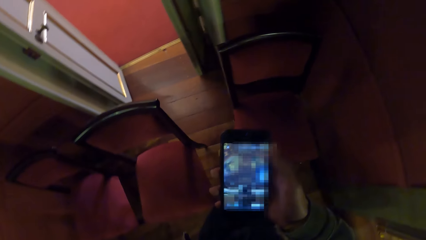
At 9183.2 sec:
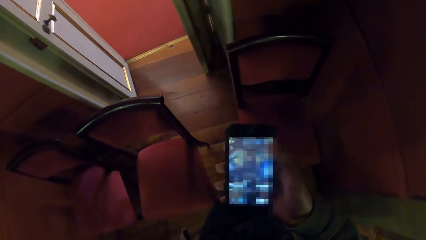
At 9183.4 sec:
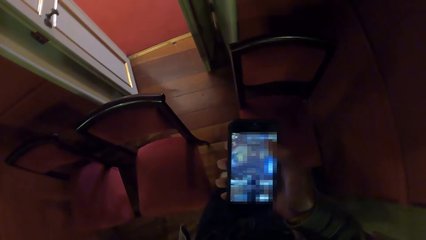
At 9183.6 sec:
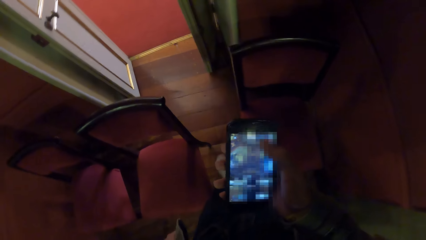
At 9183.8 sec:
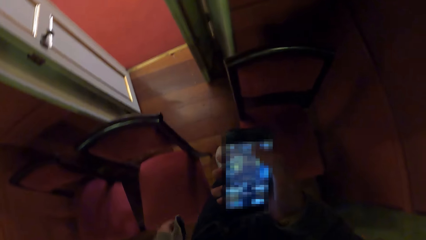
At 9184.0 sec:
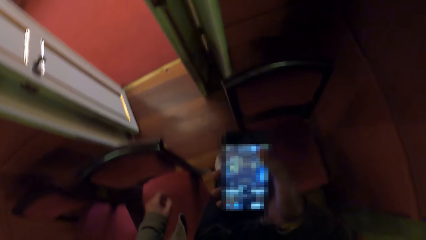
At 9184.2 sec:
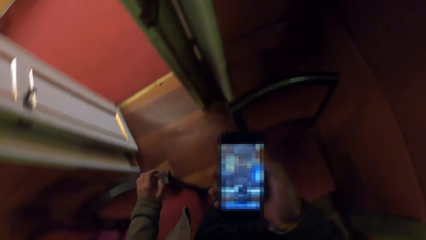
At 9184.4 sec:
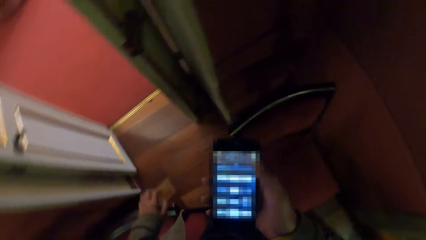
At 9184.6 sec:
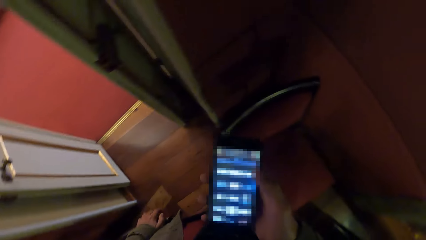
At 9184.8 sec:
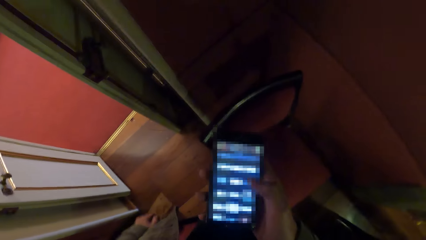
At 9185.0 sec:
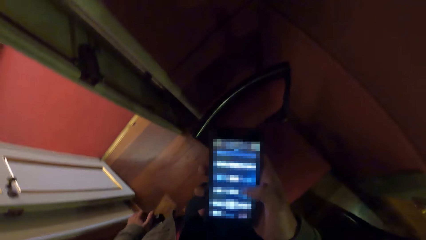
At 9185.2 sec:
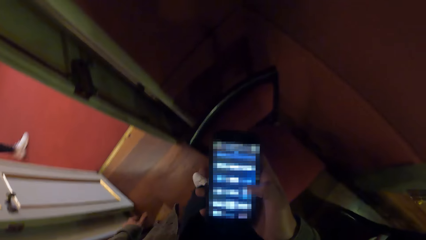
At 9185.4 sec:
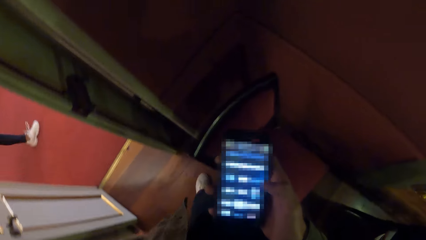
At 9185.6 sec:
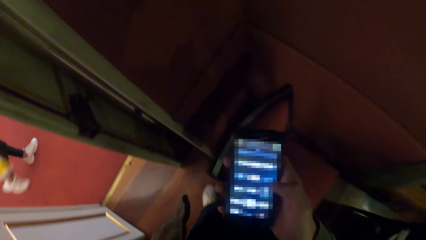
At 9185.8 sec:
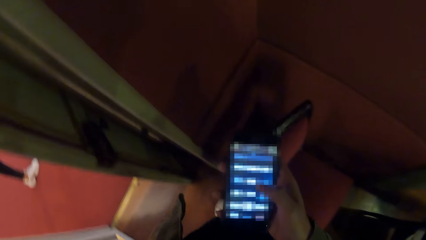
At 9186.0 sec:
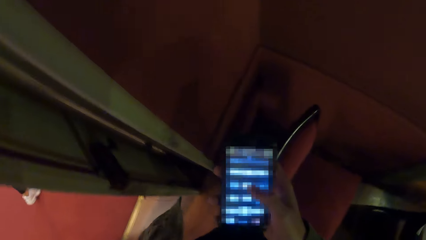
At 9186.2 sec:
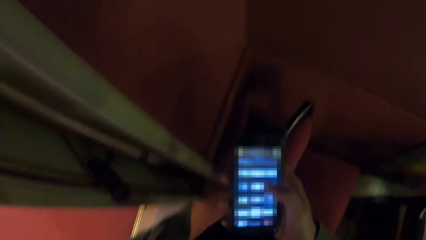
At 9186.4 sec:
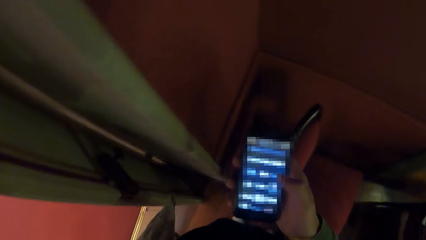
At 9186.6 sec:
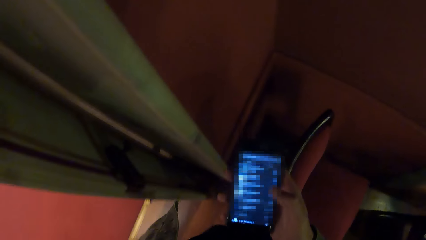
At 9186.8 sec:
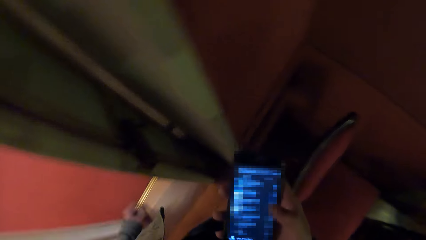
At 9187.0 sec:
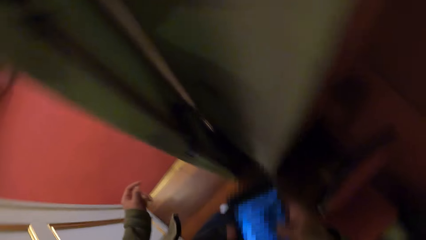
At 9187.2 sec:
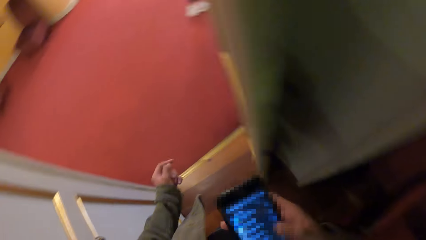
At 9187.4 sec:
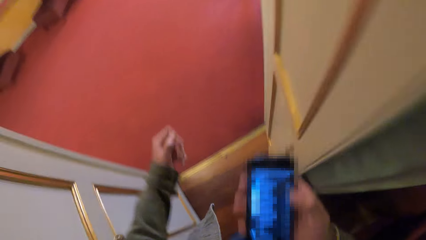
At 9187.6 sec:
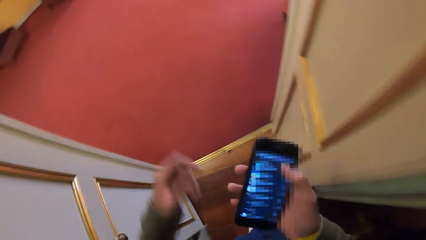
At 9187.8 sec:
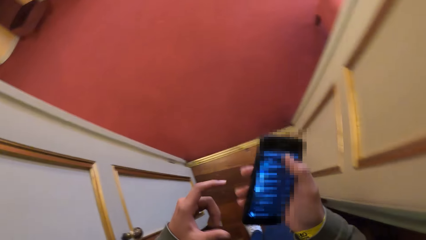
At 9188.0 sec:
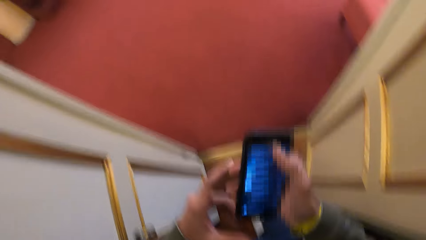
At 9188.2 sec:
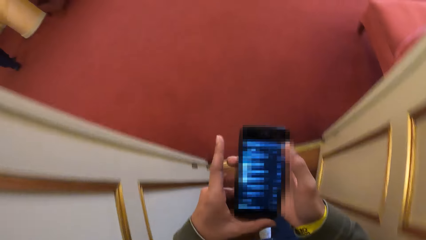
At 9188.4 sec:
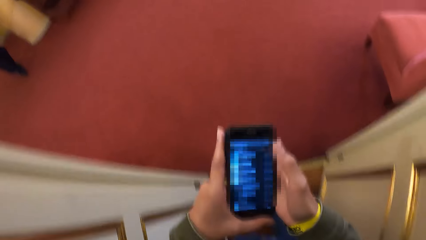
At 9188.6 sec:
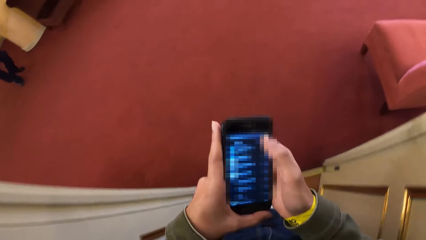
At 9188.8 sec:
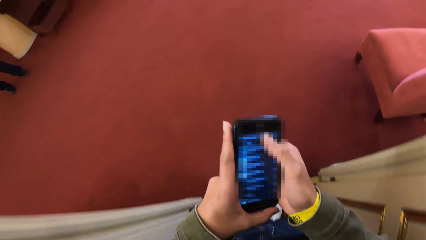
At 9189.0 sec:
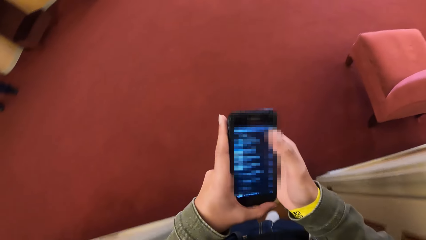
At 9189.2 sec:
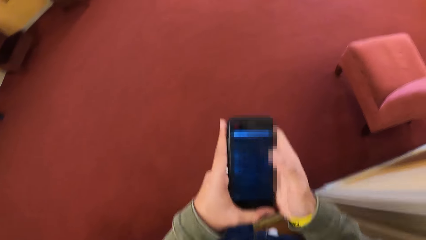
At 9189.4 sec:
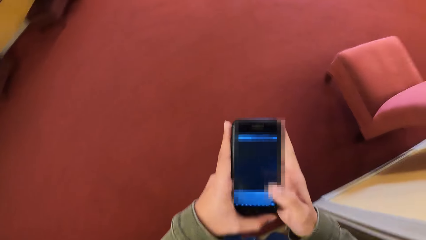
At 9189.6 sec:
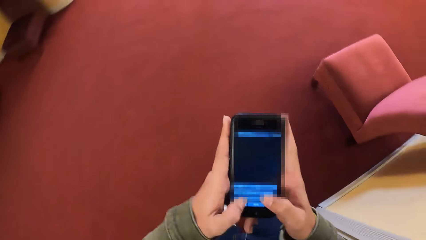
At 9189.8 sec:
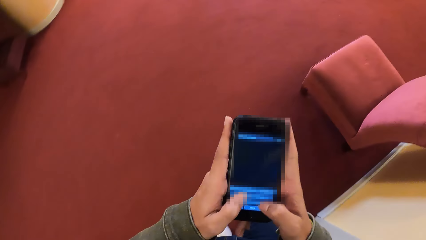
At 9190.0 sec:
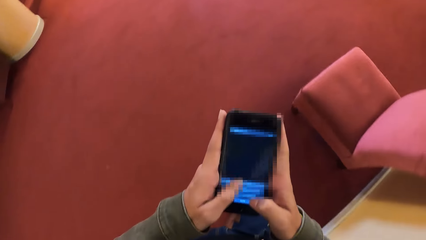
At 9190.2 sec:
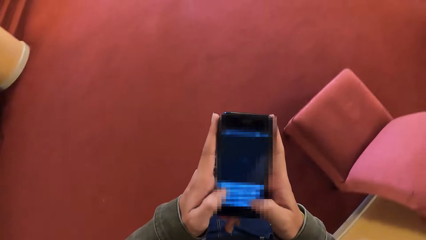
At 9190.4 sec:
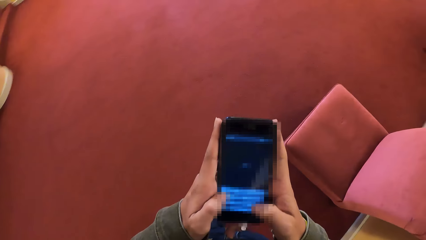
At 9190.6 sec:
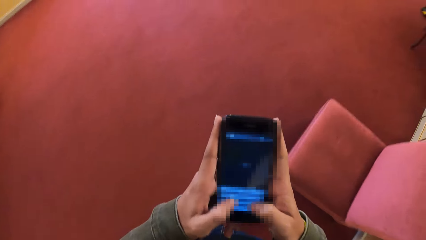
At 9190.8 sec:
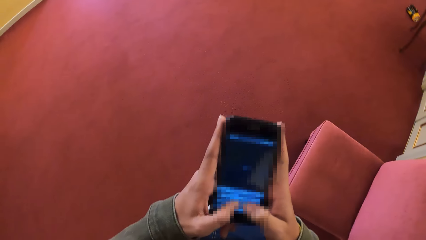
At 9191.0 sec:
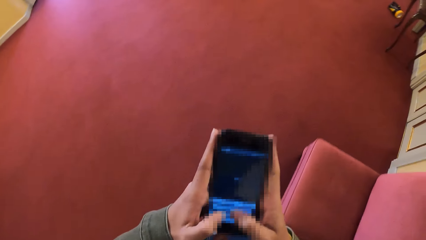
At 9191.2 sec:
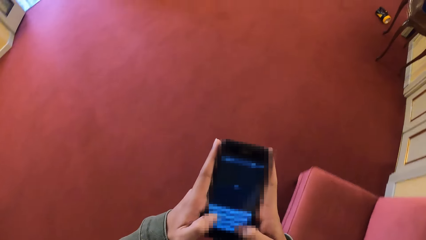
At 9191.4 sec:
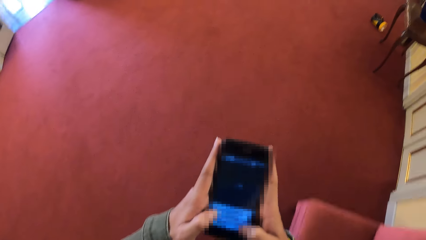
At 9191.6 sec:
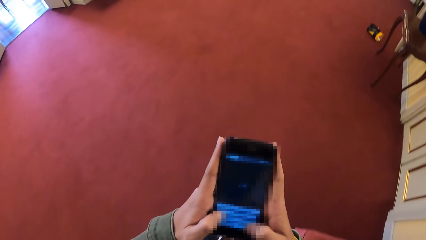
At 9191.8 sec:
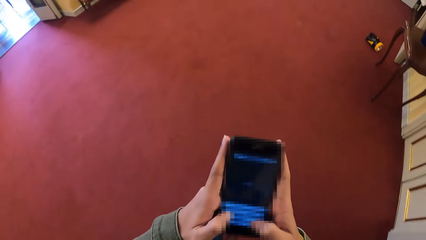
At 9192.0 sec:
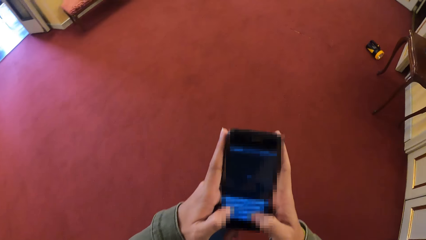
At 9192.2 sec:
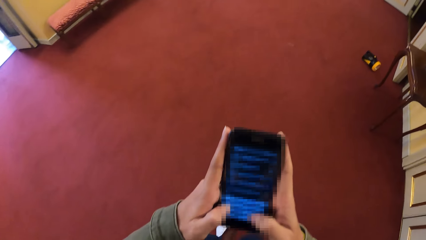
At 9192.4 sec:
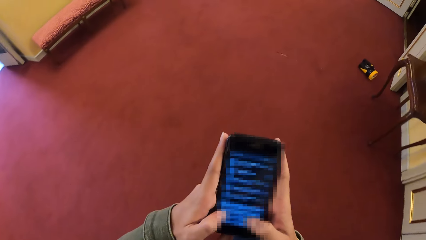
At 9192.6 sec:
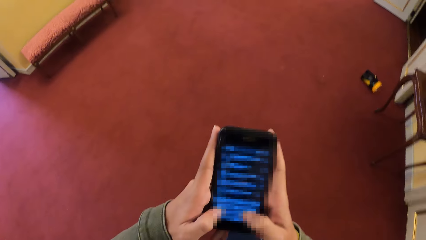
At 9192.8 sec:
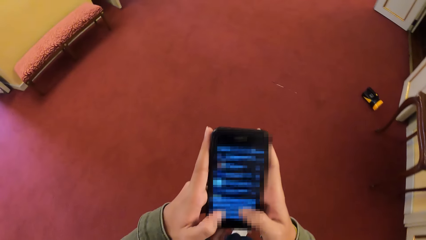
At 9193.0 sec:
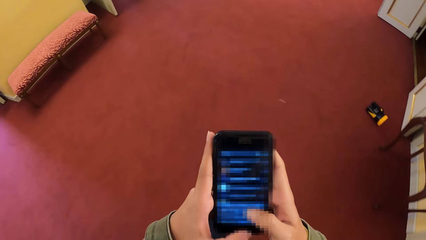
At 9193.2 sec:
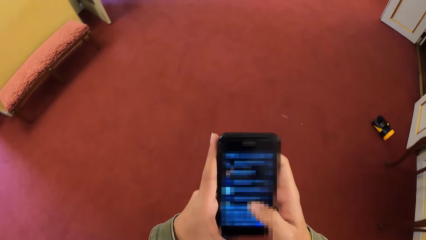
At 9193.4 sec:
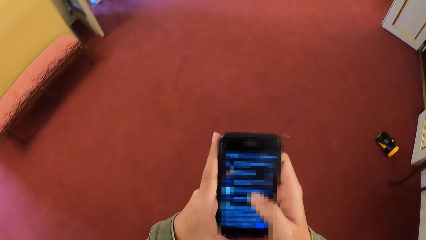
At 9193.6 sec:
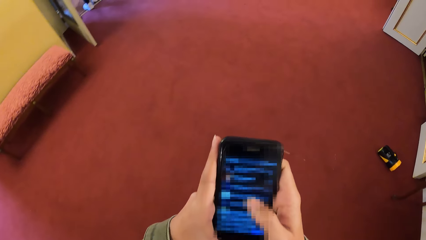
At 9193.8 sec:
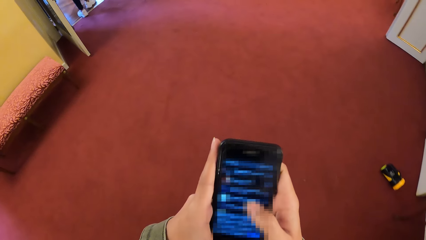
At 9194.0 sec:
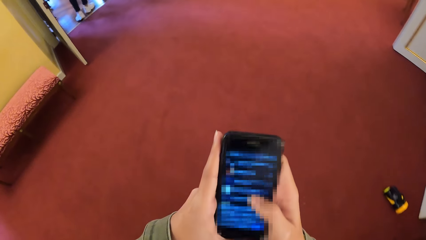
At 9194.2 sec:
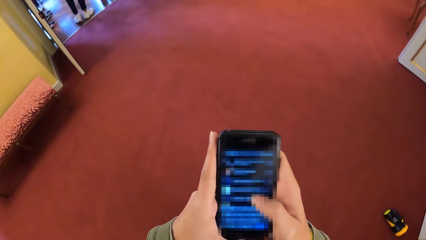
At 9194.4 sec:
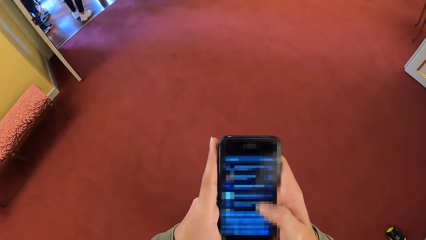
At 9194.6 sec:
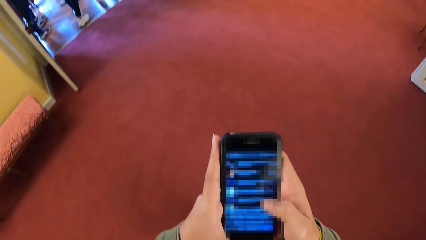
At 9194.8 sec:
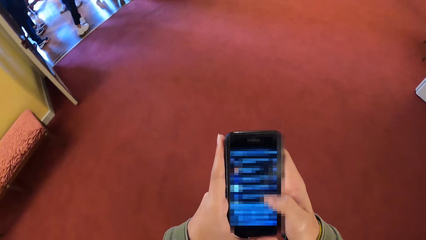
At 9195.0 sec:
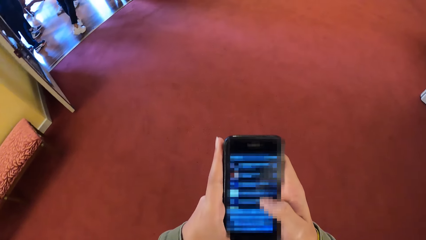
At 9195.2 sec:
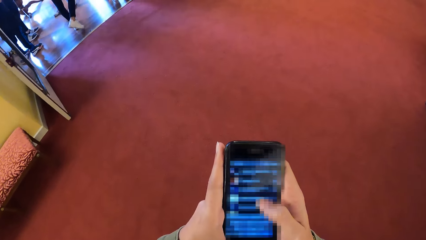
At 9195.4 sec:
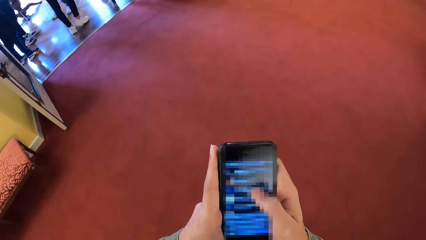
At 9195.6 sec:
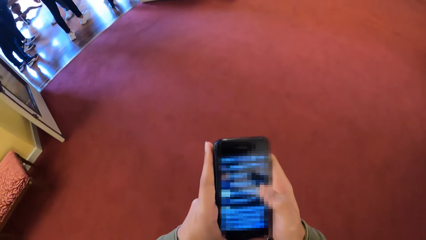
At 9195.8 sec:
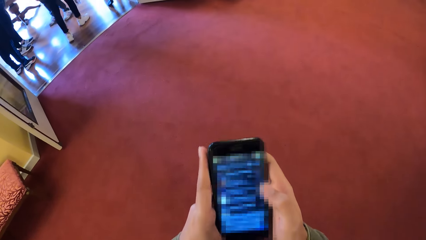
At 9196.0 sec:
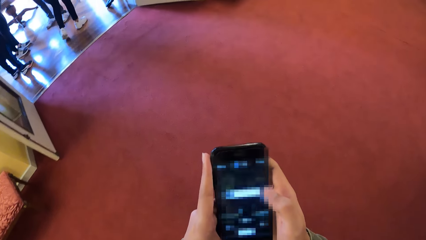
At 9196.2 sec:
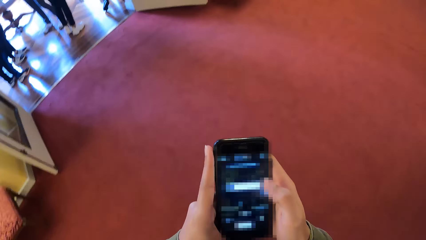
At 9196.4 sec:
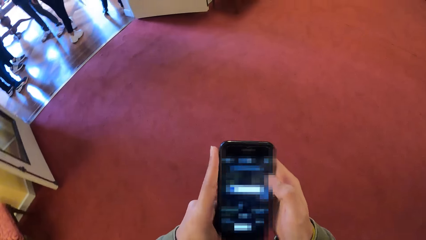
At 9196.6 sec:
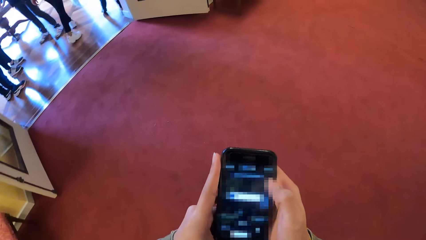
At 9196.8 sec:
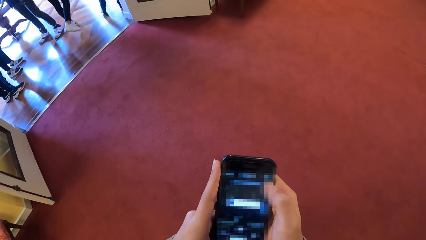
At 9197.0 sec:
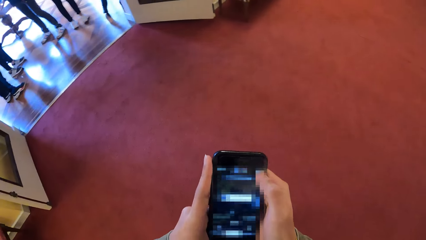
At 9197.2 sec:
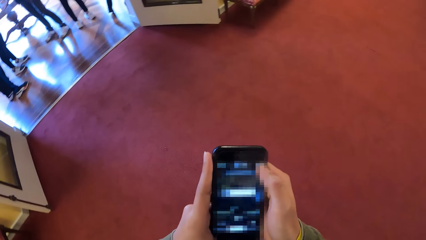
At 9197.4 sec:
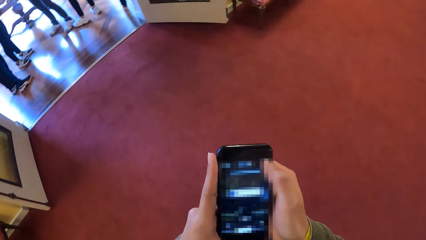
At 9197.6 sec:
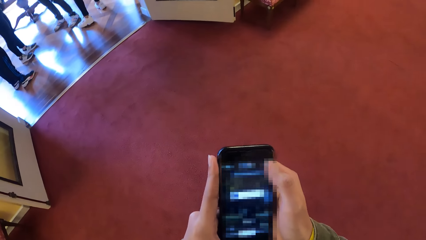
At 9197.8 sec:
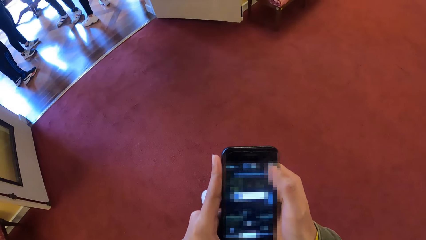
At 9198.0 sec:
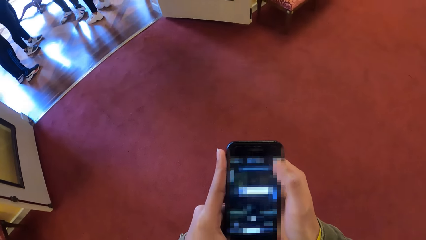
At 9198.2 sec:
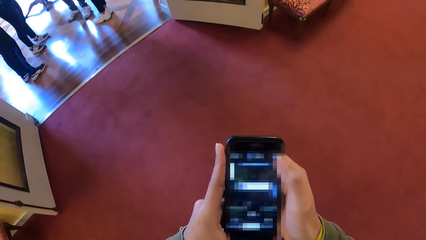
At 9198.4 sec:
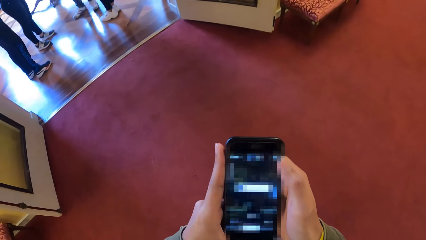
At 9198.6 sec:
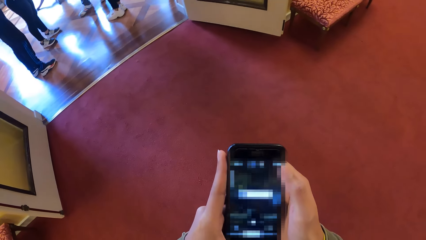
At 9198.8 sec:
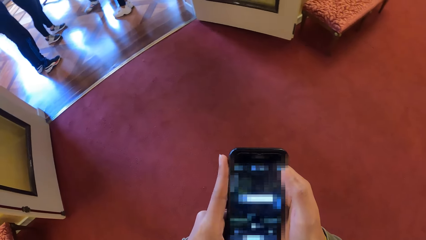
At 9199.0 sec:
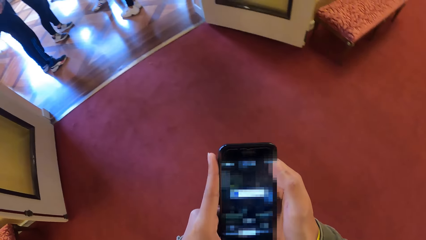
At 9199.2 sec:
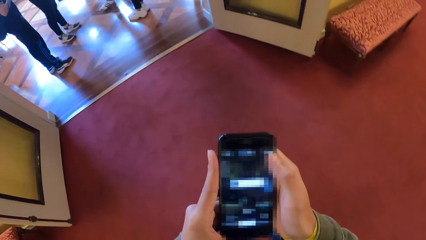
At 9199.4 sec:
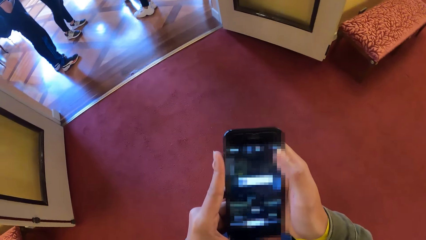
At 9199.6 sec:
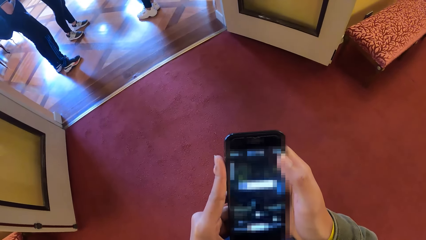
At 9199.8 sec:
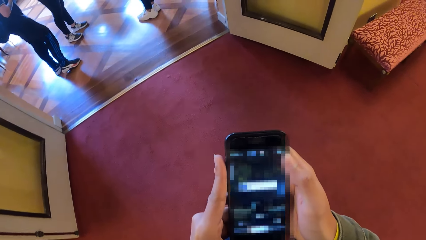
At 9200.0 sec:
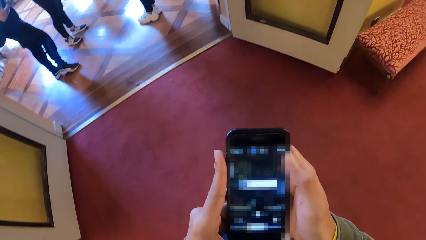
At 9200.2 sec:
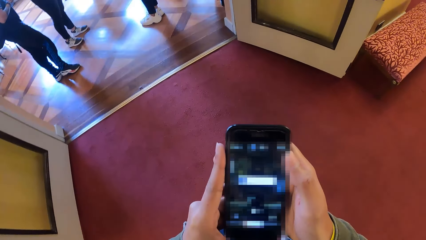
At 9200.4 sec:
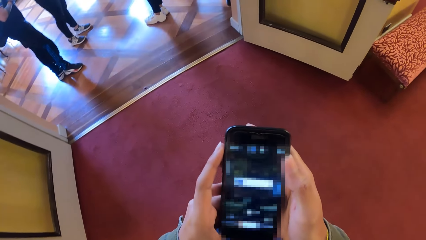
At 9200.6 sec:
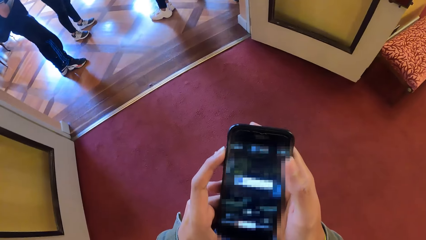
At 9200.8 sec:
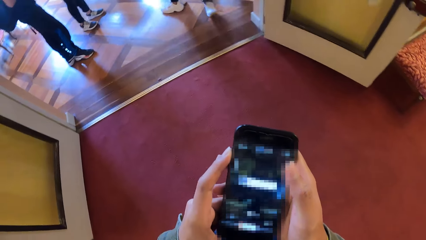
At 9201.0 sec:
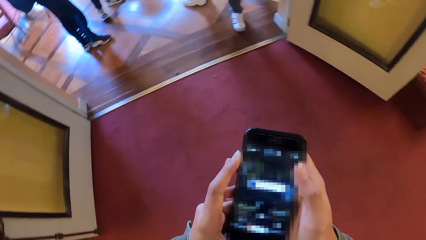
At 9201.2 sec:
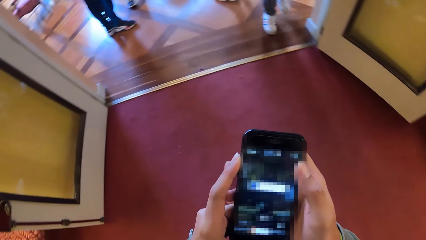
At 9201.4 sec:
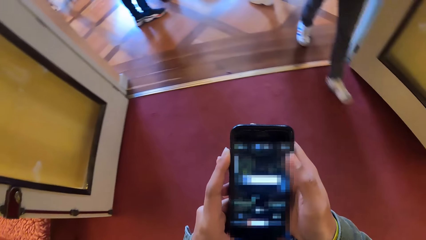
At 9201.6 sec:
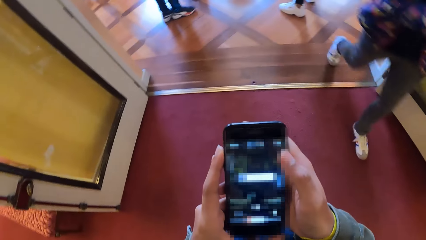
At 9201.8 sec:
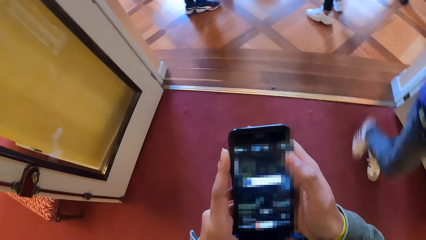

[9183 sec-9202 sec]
The camera wearer places his left hand on a chair. He holds the seat. He holds the phone with both hands. He walks on the hallway. He operates the phone with both hands.
